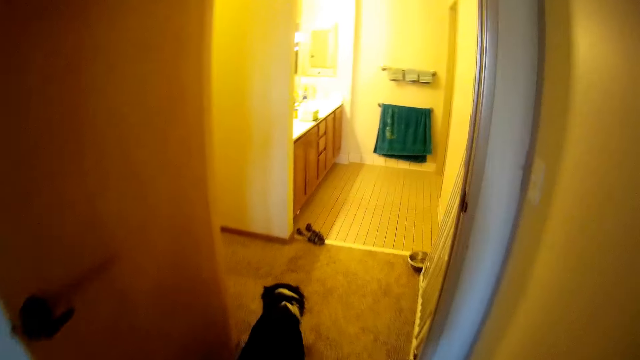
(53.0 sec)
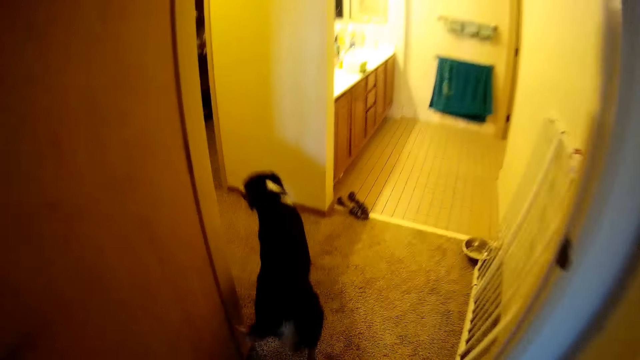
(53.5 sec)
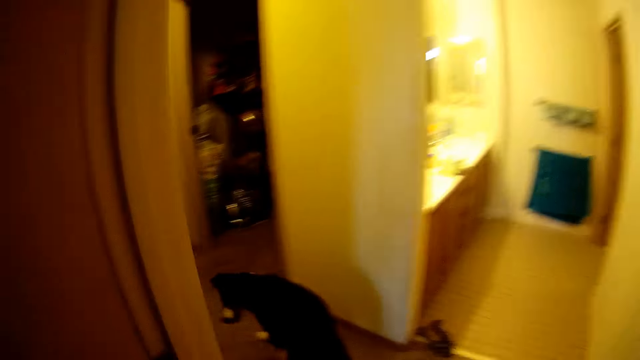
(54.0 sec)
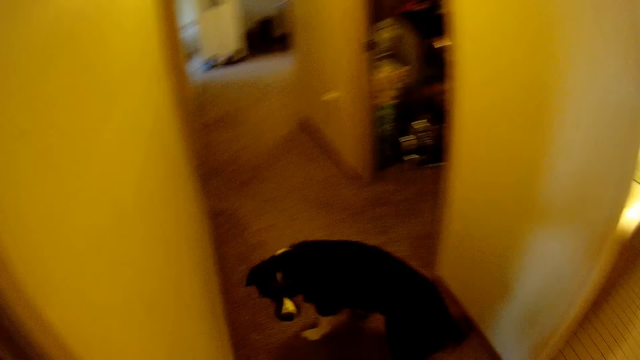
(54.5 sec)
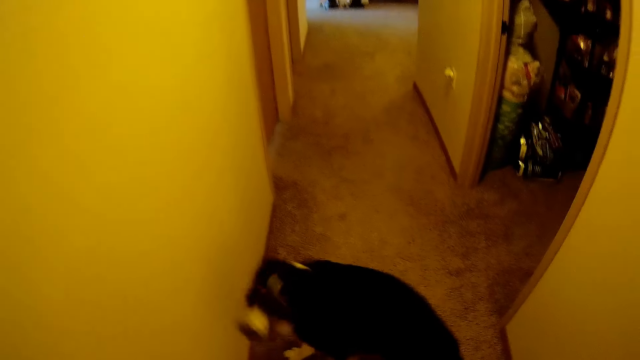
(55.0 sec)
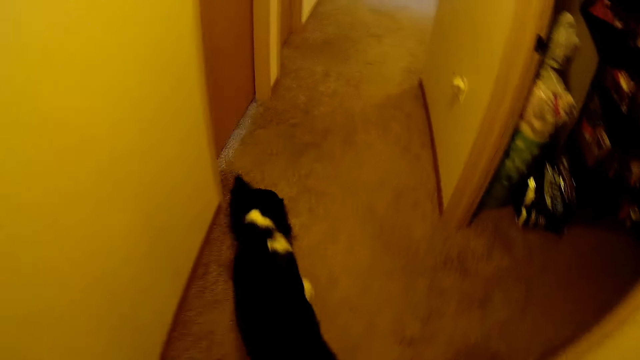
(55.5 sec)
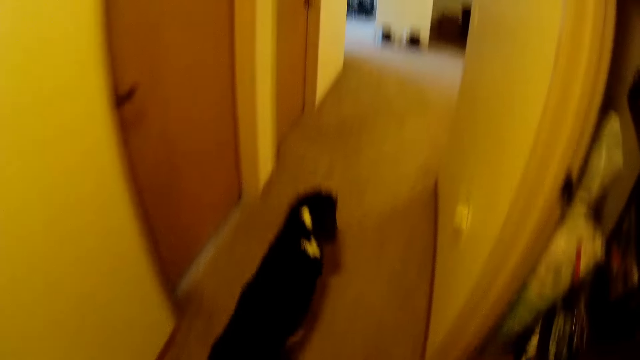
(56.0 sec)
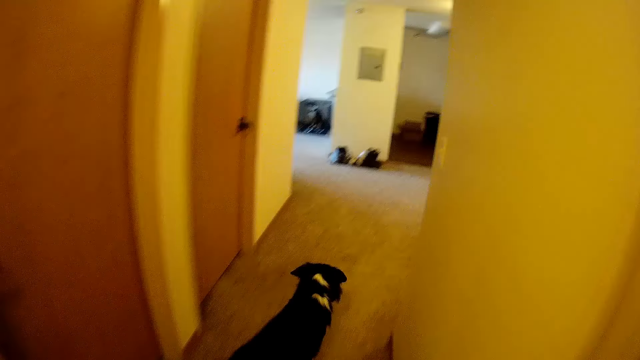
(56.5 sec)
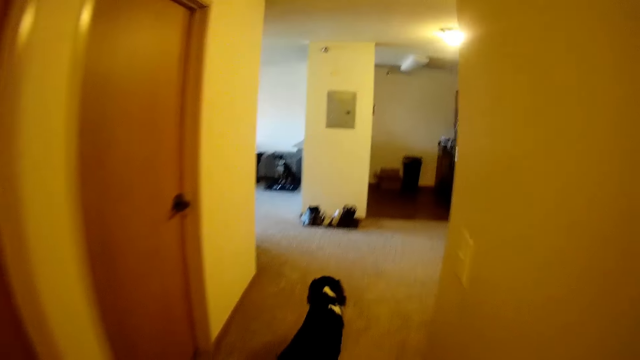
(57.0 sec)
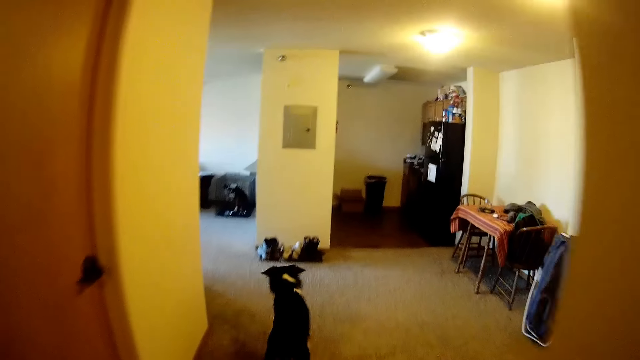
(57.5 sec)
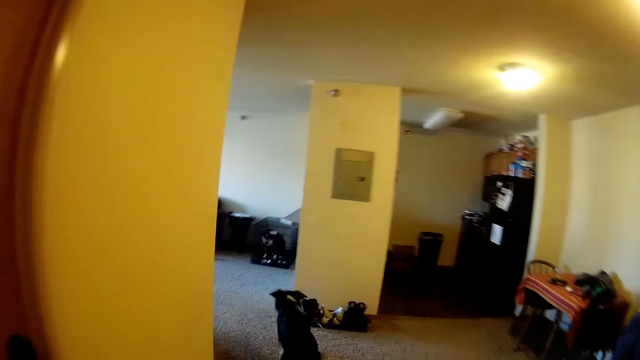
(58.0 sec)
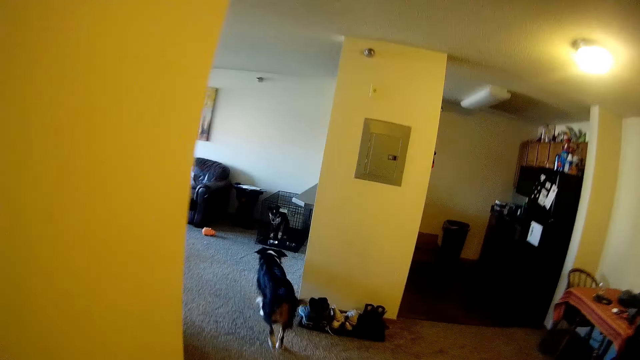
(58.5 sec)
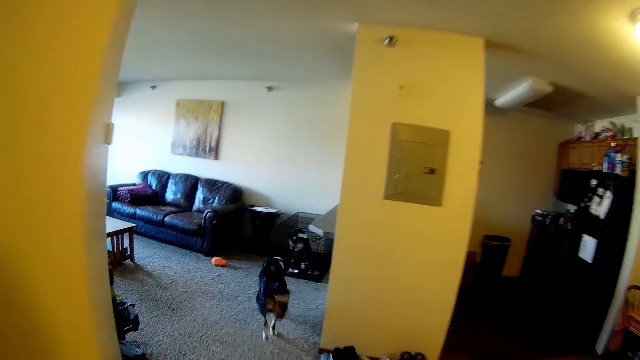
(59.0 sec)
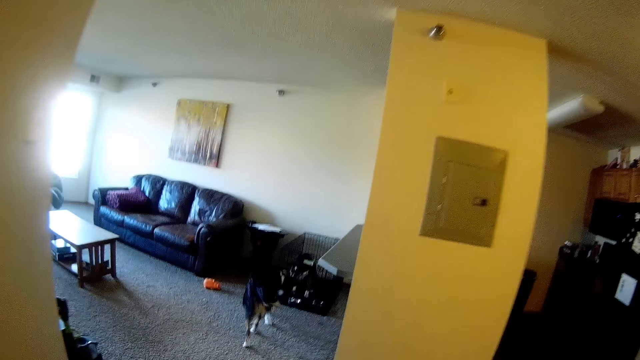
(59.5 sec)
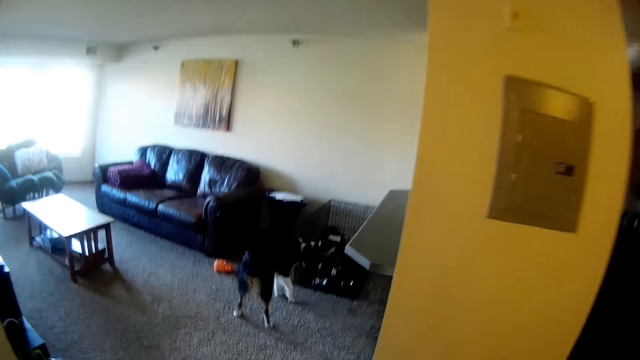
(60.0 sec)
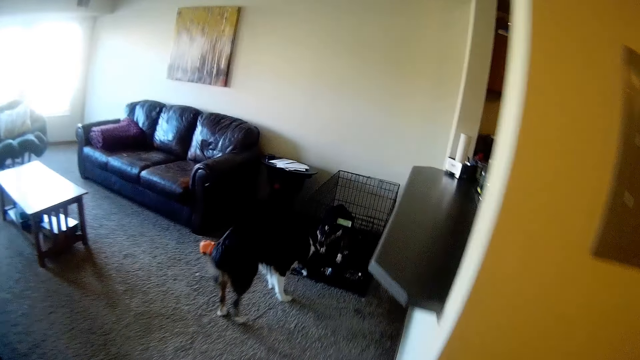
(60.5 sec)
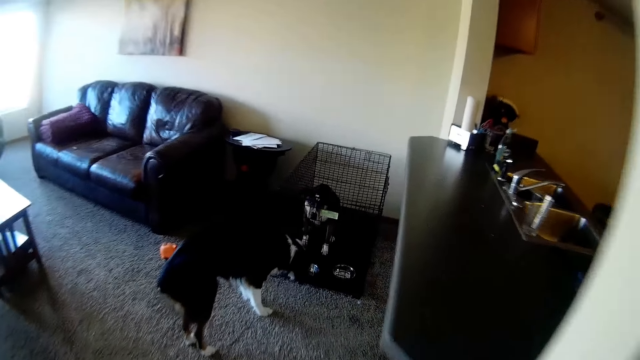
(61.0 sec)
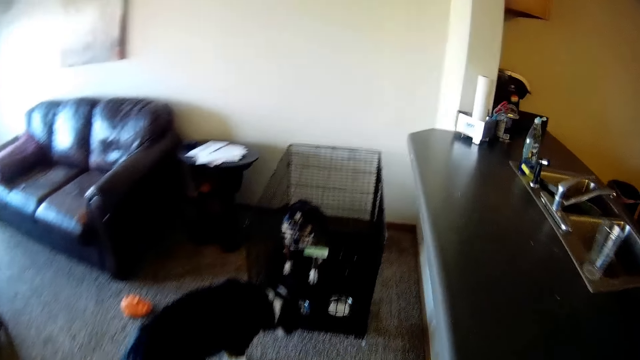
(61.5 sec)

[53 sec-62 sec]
A dog walks to the living room. The camera wearer walks to the living room. Another dog is in a dog kennel.

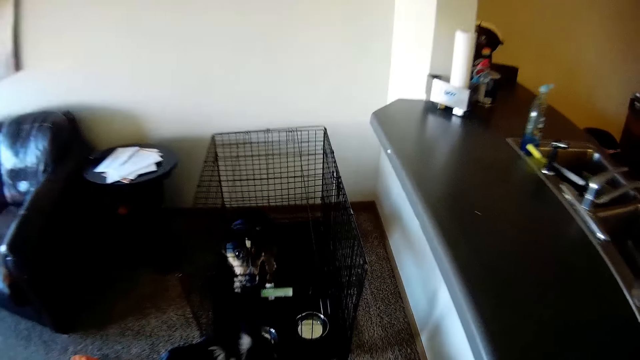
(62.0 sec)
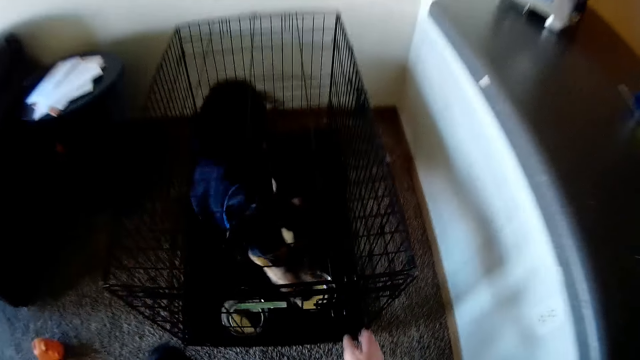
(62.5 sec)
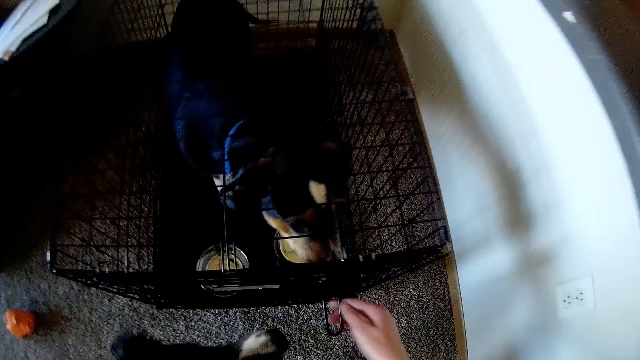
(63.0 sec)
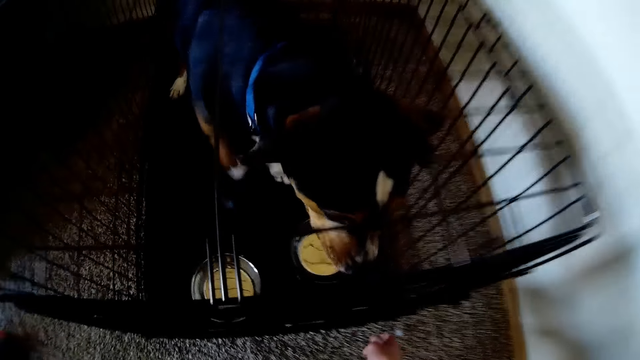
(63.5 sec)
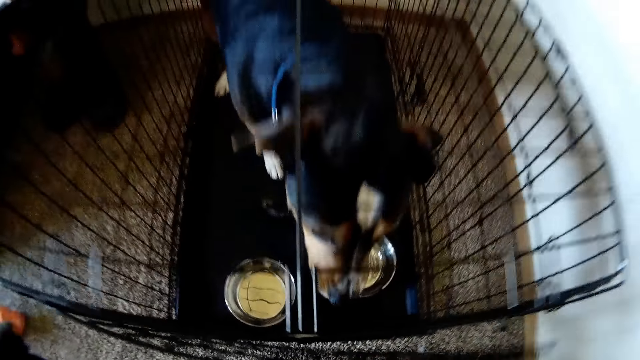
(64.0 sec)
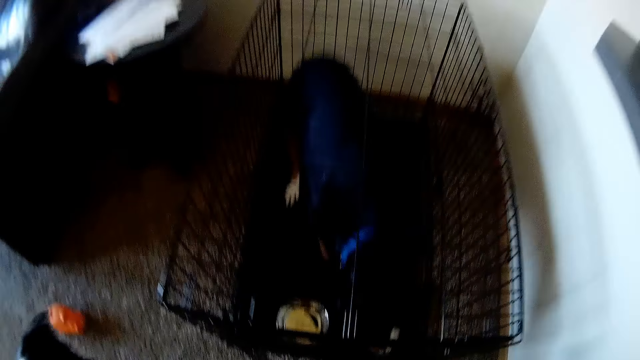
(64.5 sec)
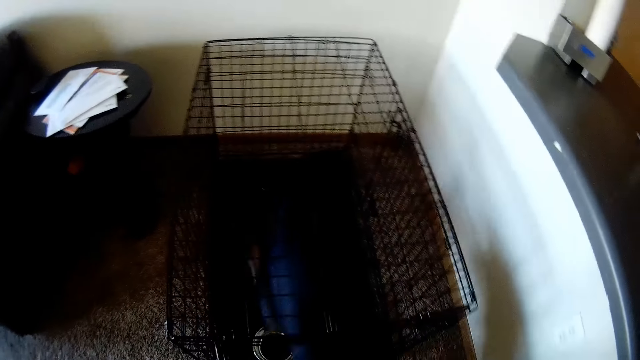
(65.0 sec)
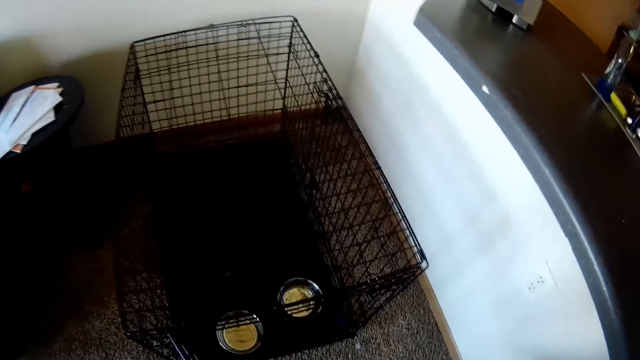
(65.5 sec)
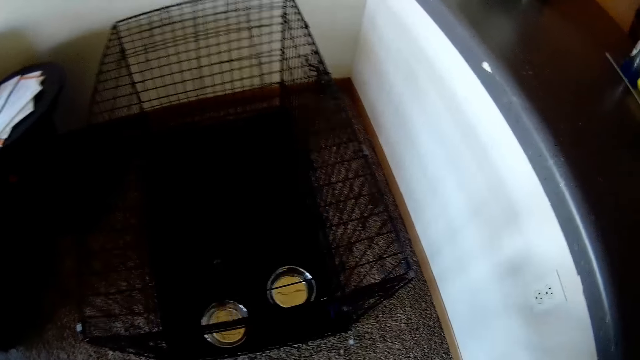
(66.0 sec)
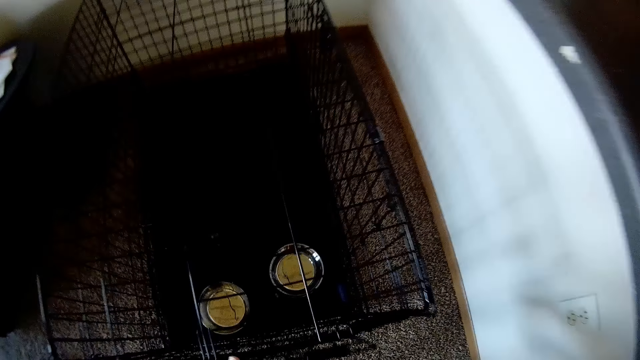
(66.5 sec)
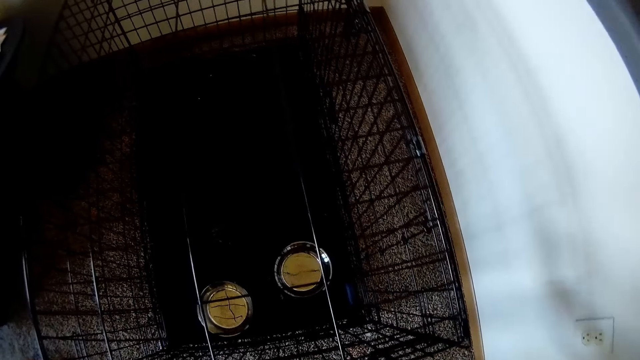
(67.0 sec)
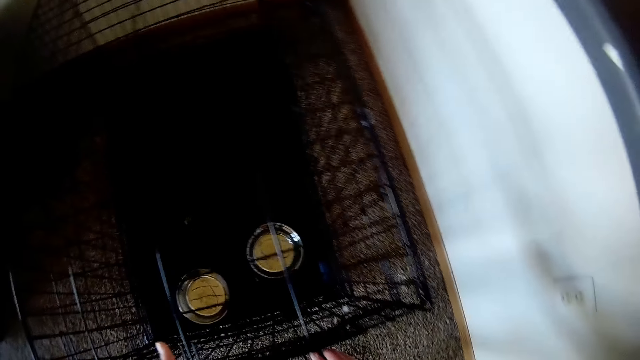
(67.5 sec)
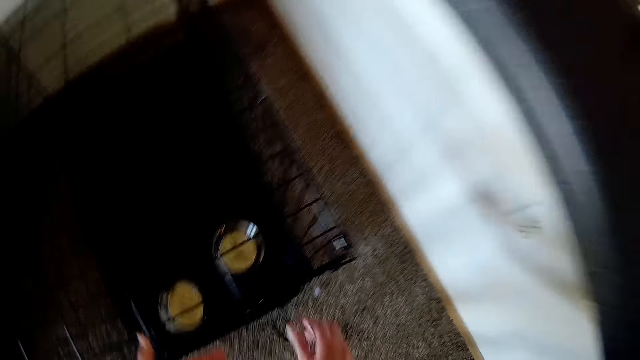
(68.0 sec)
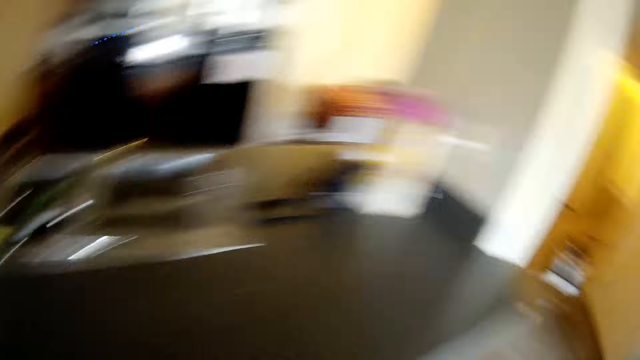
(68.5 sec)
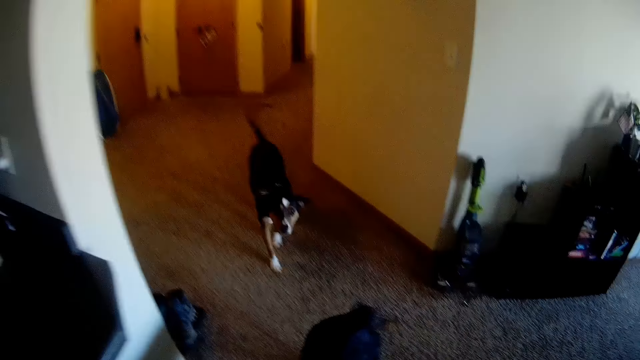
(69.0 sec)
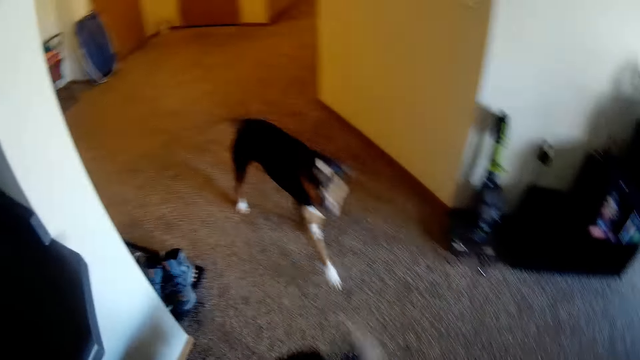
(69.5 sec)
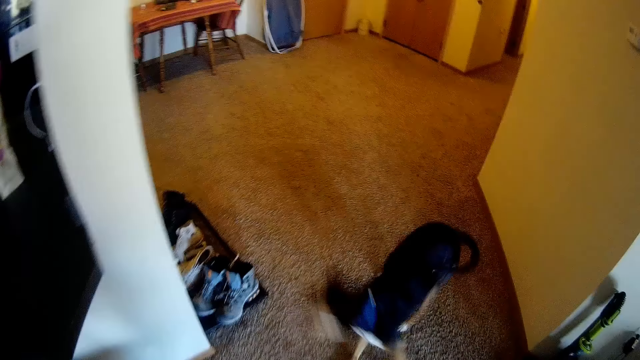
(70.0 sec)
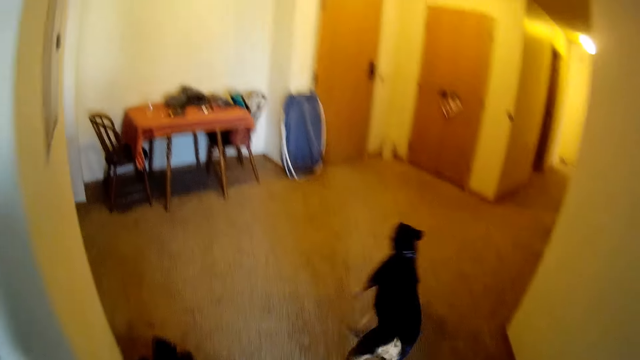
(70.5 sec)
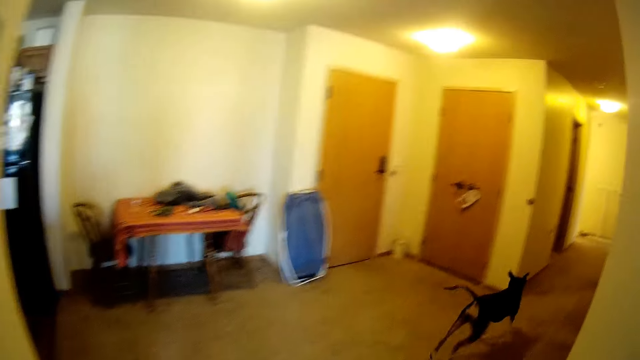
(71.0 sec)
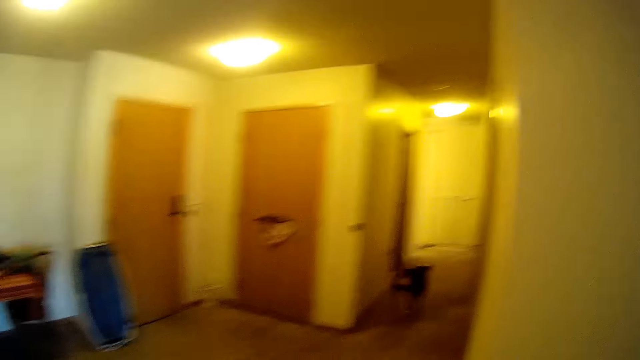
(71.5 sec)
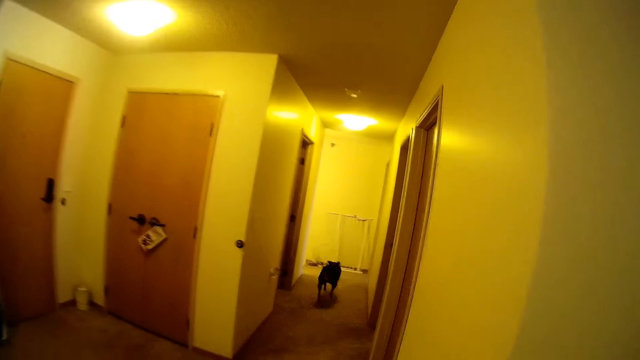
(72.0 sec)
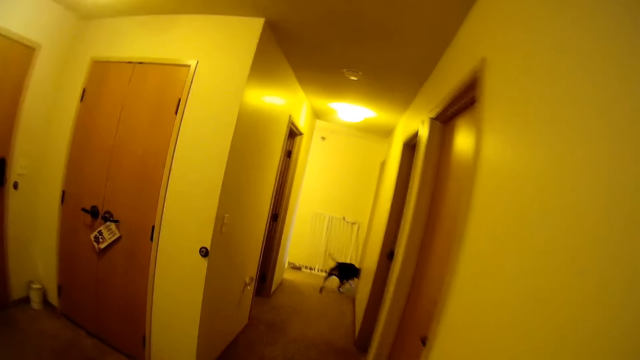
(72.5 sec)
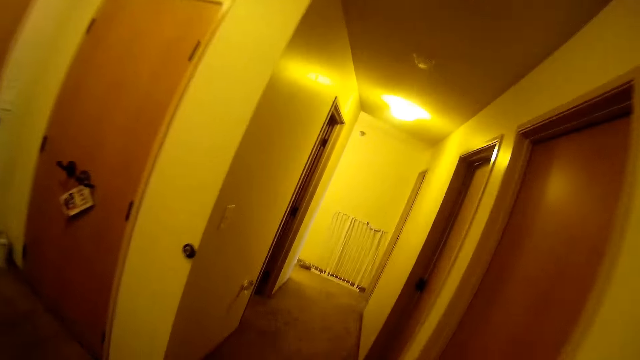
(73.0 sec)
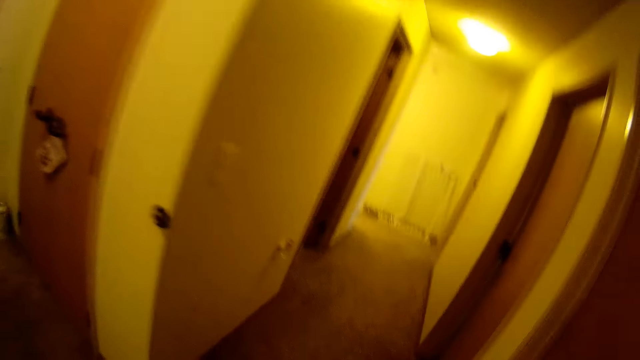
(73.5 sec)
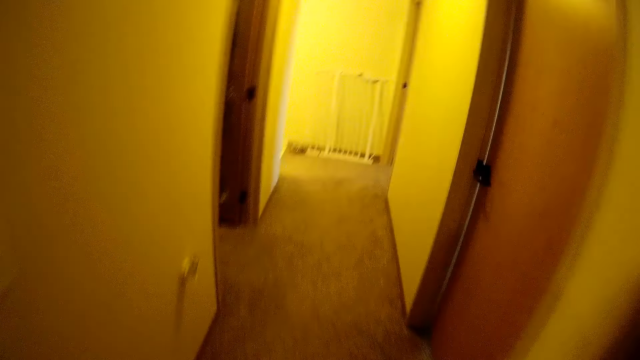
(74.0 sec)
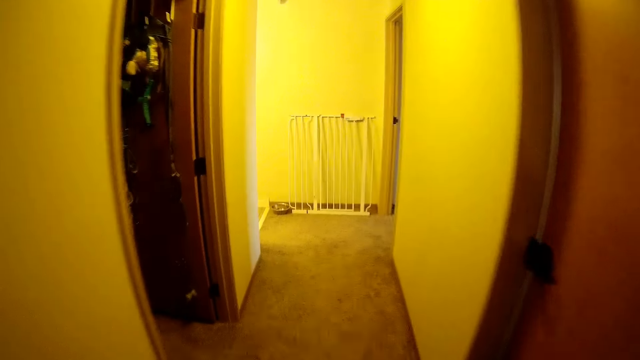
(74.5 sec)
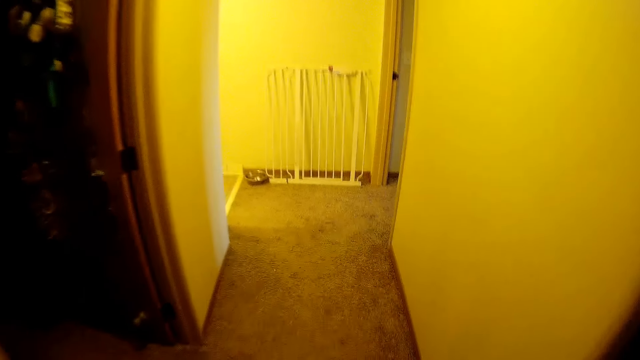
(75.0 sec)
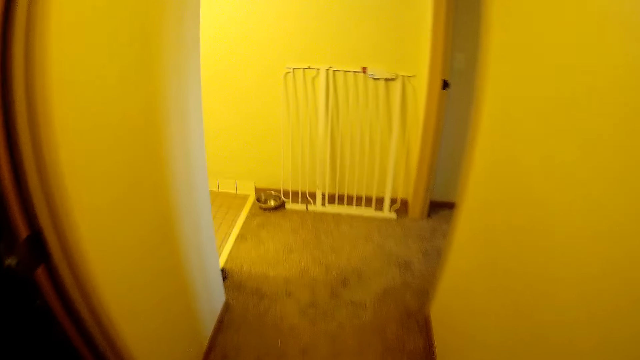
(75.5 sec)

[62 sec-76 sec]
The camera wearer opens a dog kennel in the living room with his hands. A dog walks out of the dog kennel. The camera wearer closes the dog kennel with his hands. He walks towards the bathroom.
